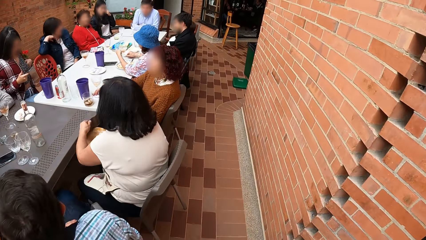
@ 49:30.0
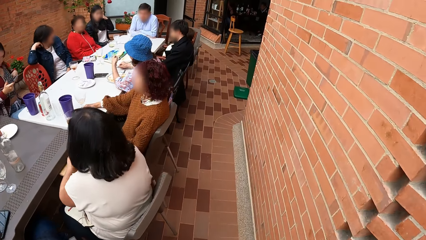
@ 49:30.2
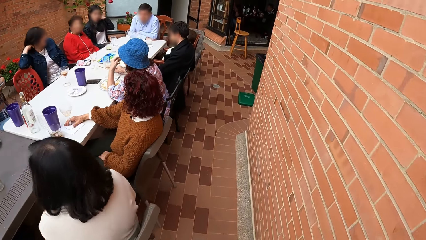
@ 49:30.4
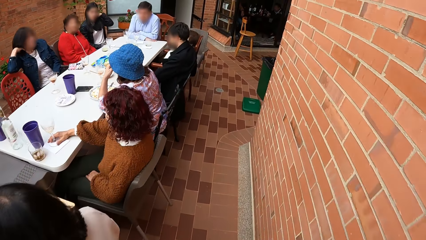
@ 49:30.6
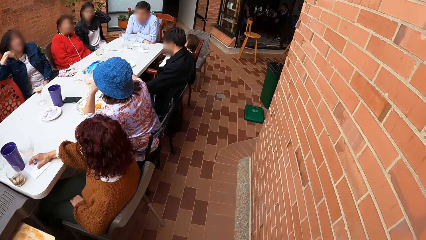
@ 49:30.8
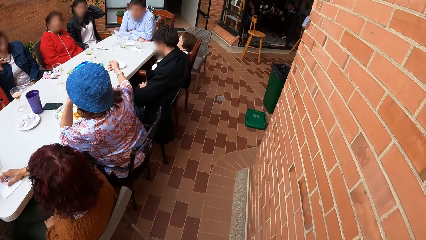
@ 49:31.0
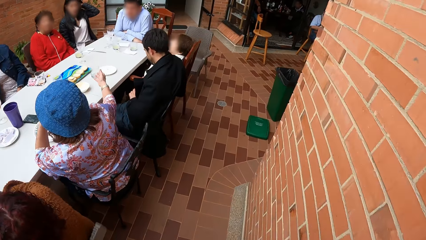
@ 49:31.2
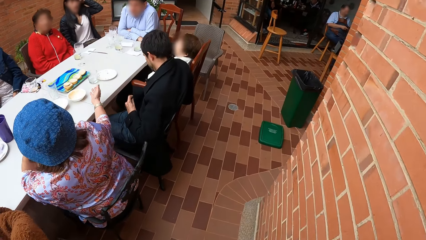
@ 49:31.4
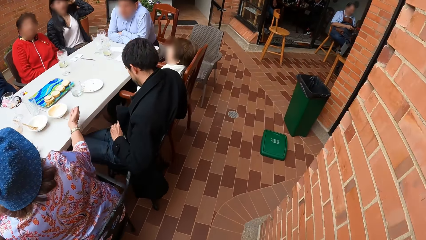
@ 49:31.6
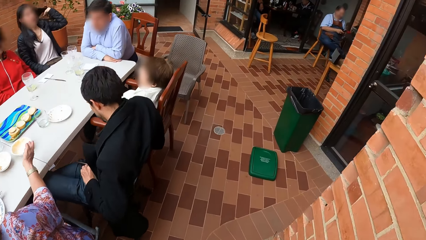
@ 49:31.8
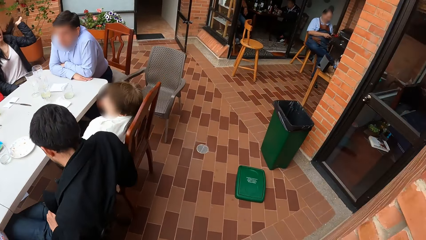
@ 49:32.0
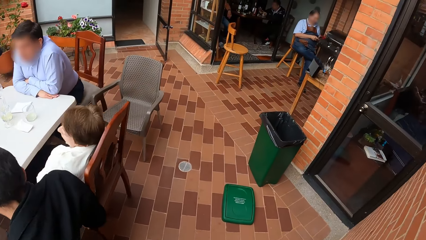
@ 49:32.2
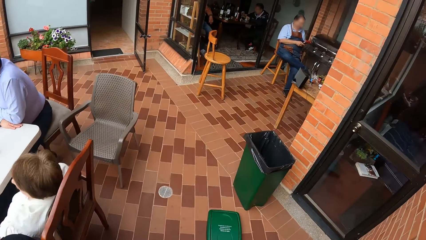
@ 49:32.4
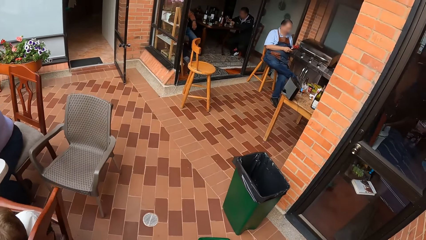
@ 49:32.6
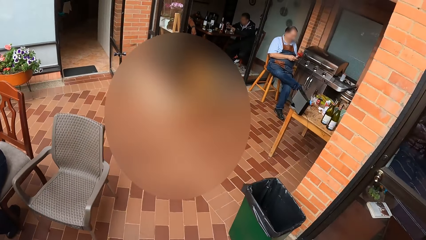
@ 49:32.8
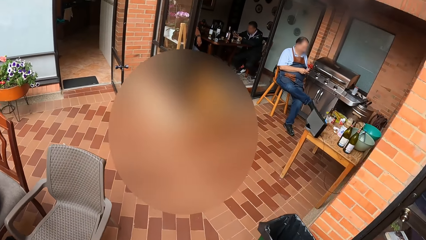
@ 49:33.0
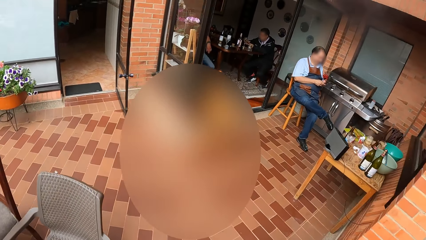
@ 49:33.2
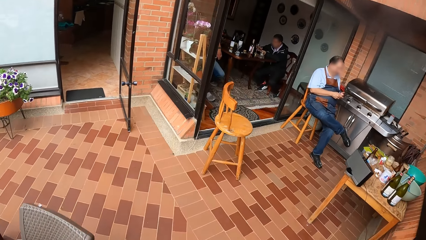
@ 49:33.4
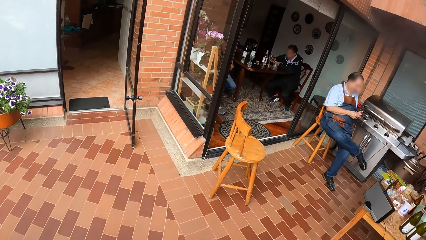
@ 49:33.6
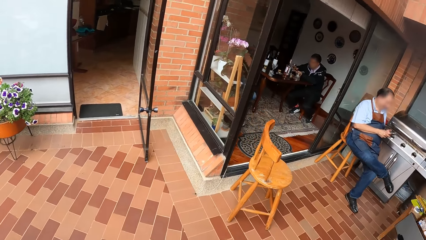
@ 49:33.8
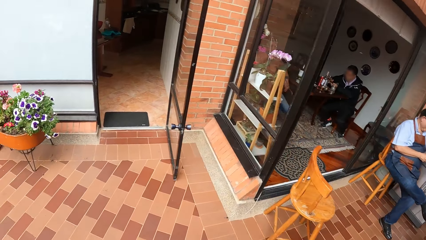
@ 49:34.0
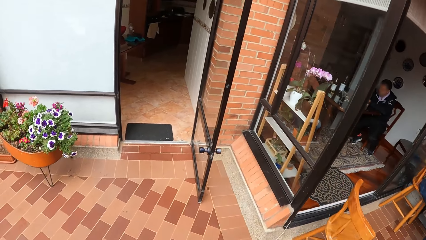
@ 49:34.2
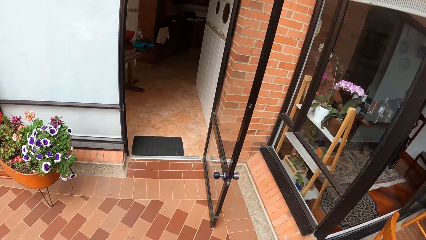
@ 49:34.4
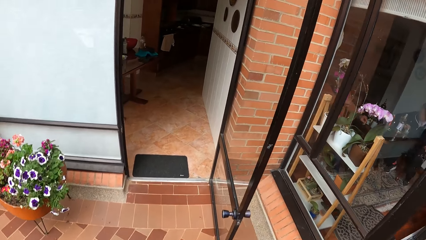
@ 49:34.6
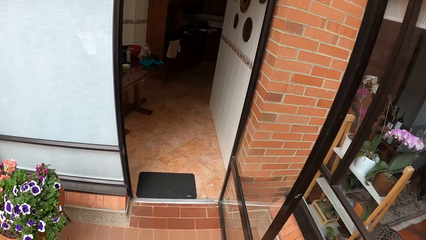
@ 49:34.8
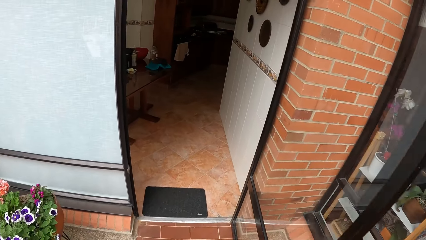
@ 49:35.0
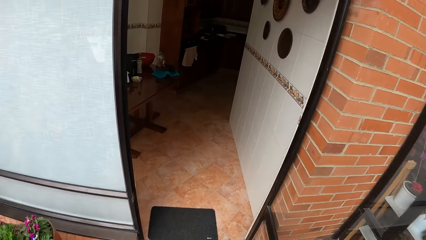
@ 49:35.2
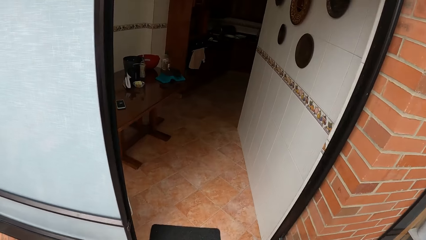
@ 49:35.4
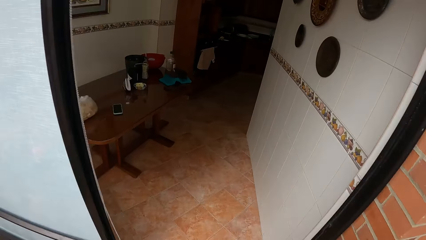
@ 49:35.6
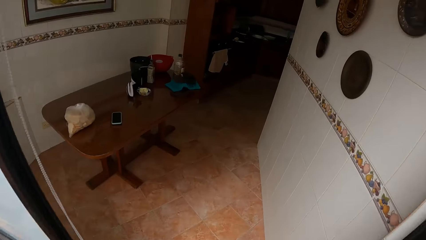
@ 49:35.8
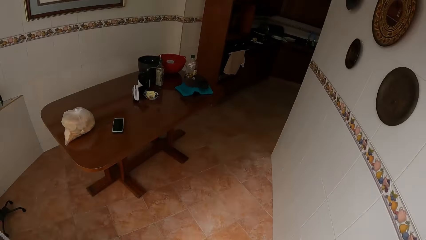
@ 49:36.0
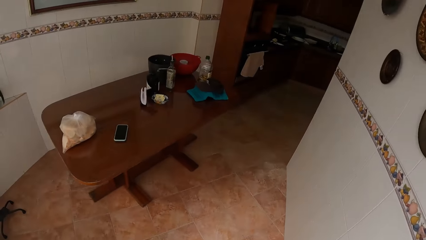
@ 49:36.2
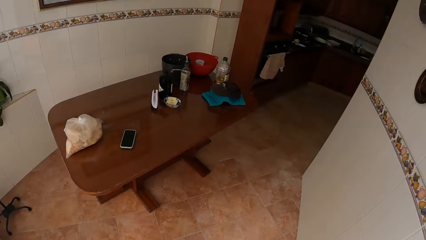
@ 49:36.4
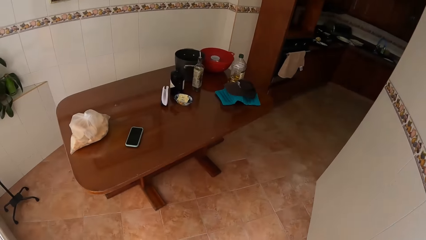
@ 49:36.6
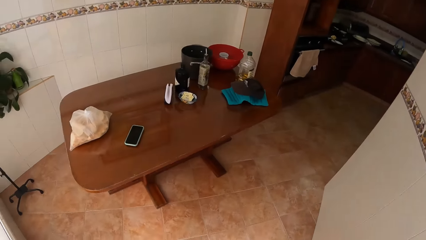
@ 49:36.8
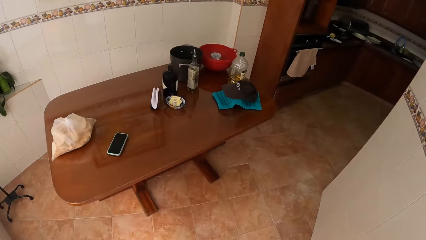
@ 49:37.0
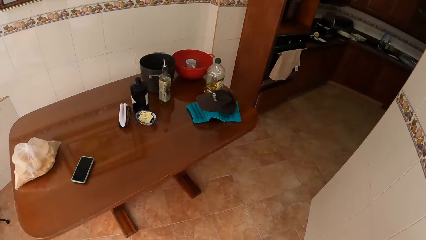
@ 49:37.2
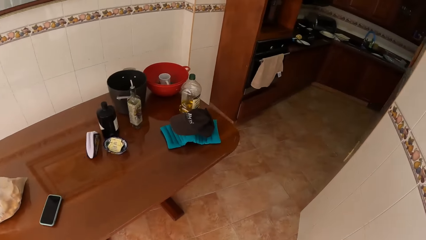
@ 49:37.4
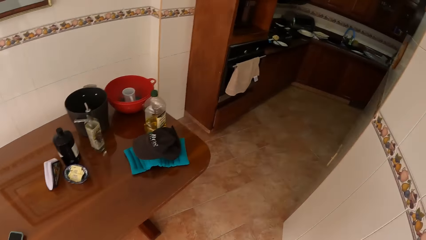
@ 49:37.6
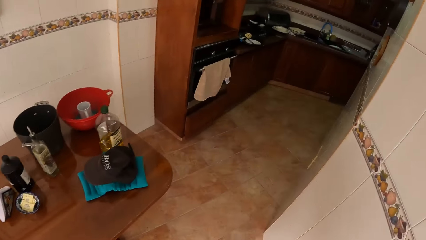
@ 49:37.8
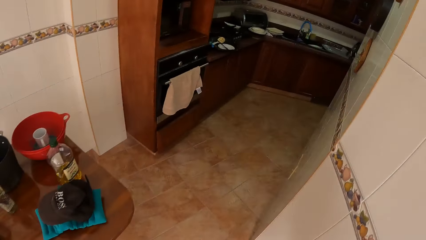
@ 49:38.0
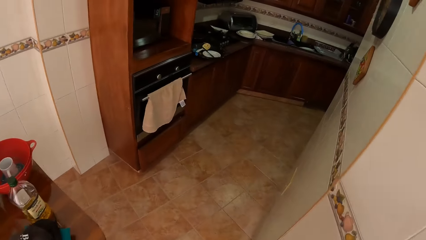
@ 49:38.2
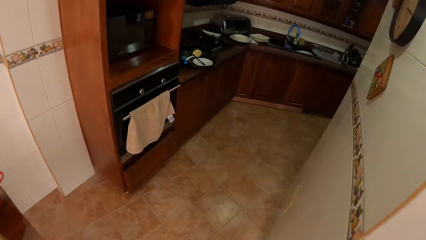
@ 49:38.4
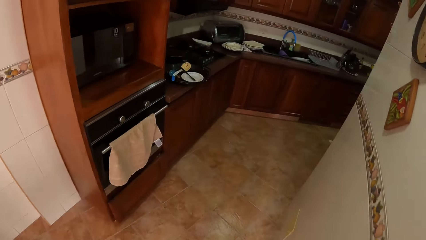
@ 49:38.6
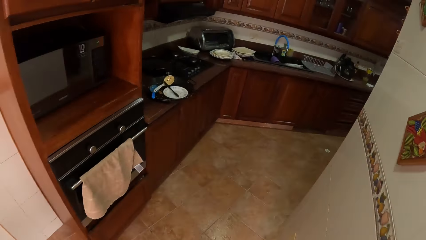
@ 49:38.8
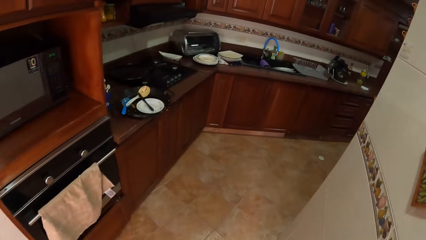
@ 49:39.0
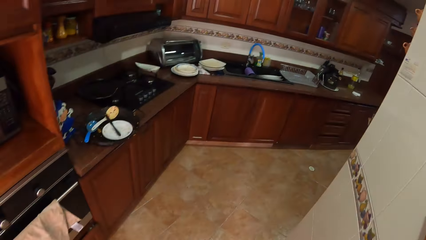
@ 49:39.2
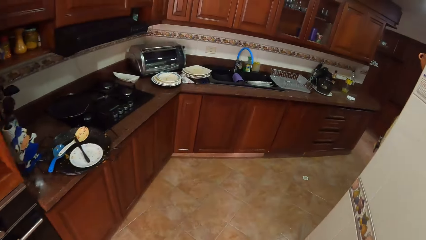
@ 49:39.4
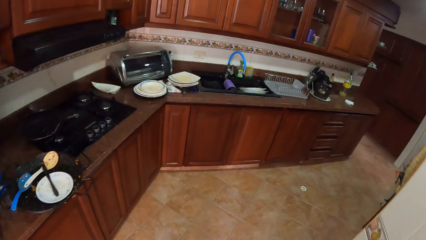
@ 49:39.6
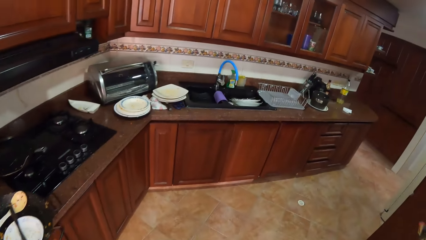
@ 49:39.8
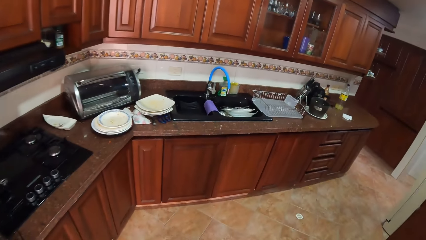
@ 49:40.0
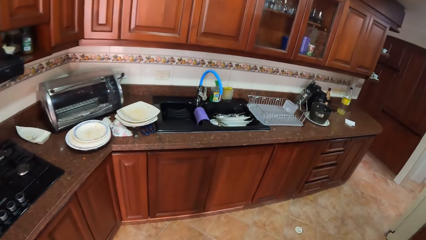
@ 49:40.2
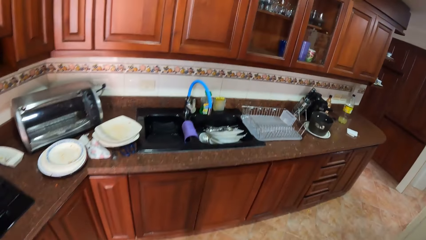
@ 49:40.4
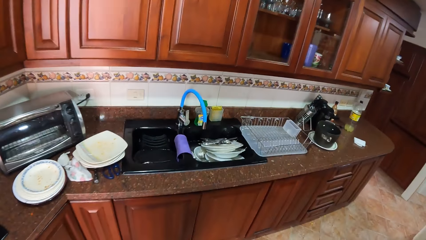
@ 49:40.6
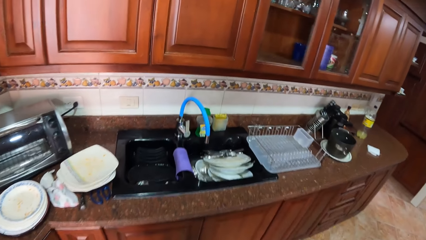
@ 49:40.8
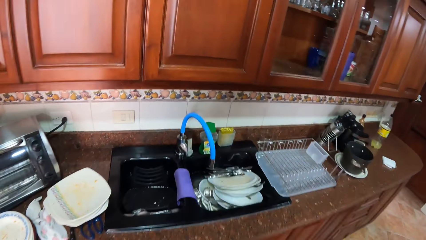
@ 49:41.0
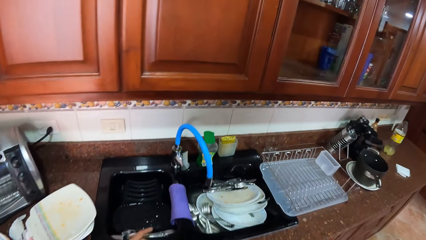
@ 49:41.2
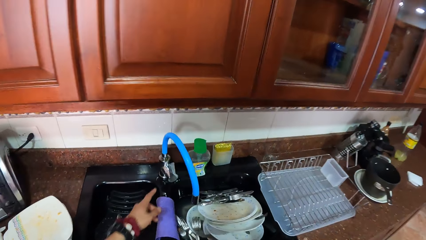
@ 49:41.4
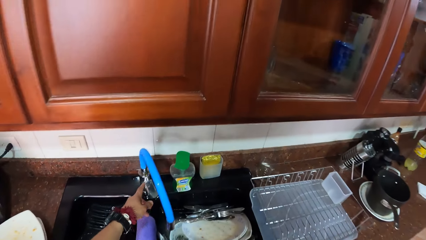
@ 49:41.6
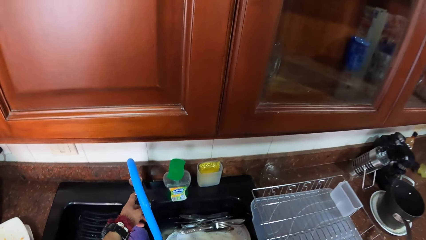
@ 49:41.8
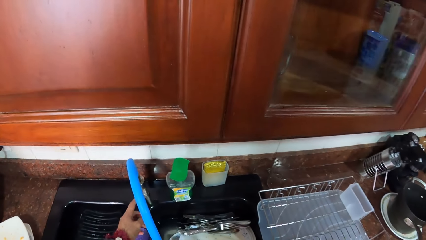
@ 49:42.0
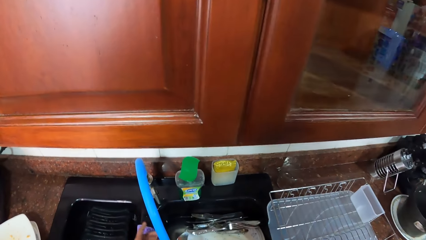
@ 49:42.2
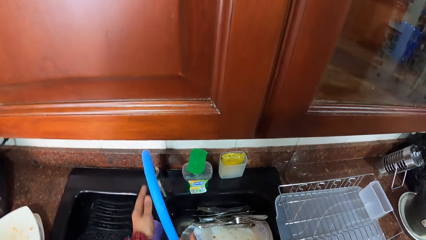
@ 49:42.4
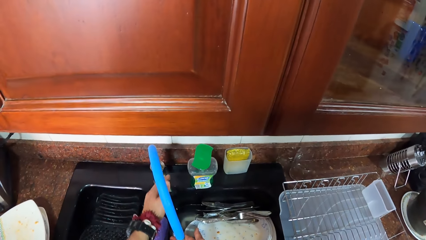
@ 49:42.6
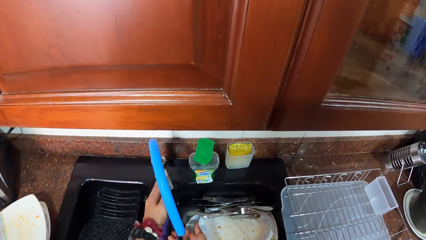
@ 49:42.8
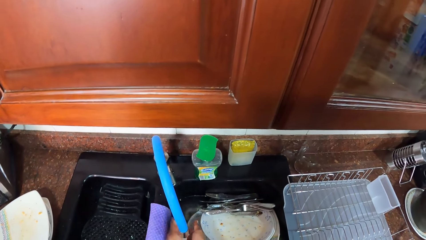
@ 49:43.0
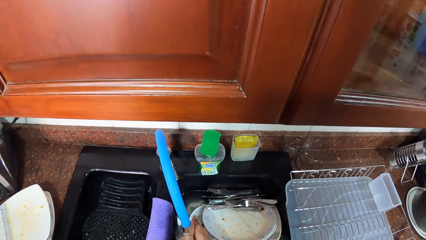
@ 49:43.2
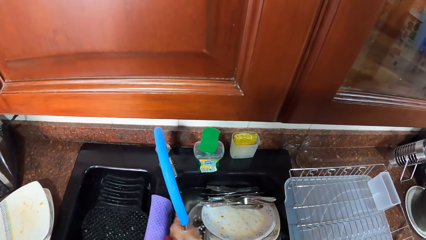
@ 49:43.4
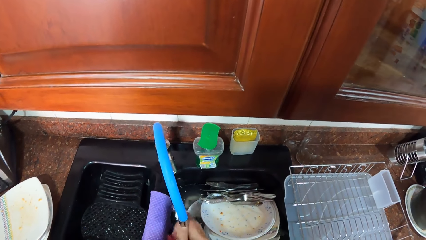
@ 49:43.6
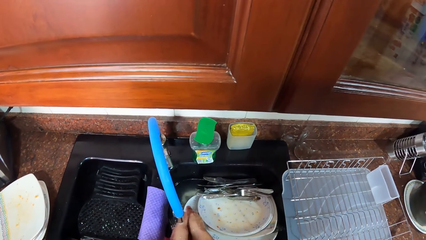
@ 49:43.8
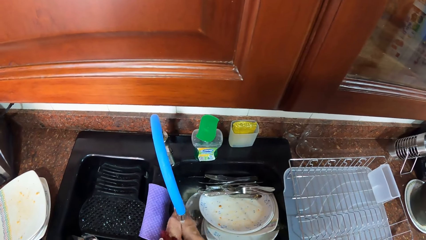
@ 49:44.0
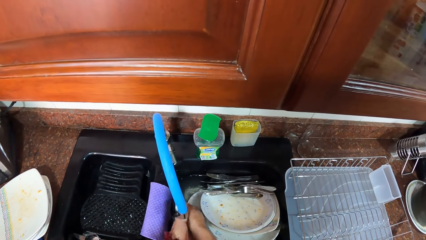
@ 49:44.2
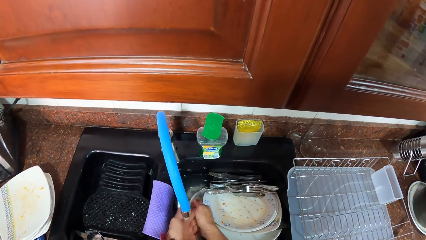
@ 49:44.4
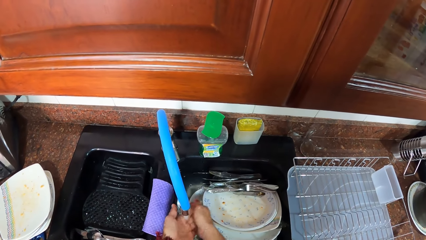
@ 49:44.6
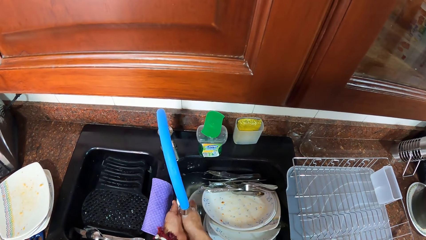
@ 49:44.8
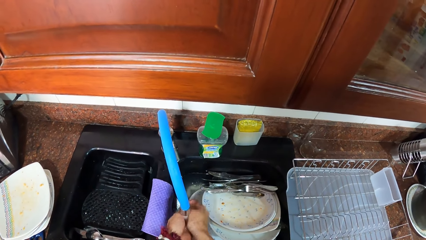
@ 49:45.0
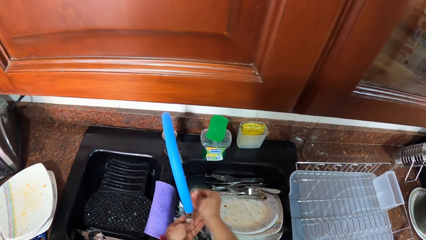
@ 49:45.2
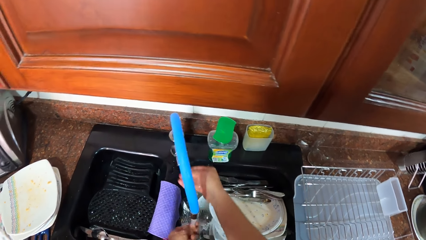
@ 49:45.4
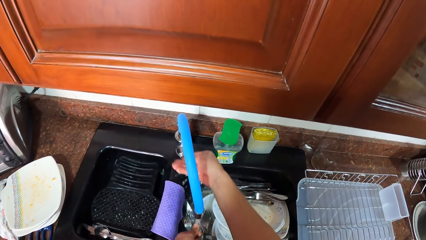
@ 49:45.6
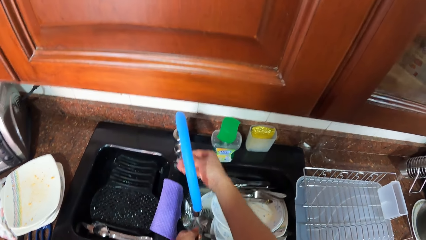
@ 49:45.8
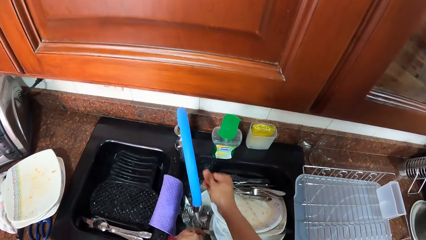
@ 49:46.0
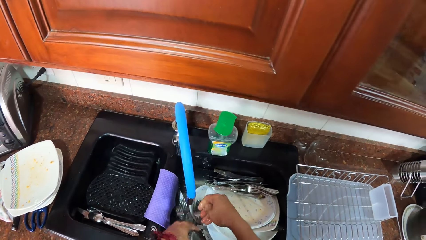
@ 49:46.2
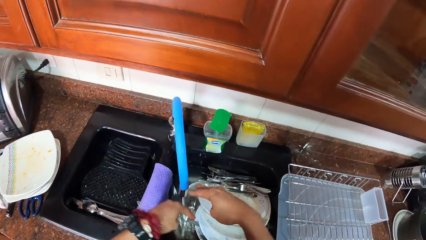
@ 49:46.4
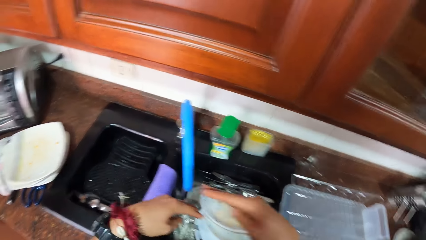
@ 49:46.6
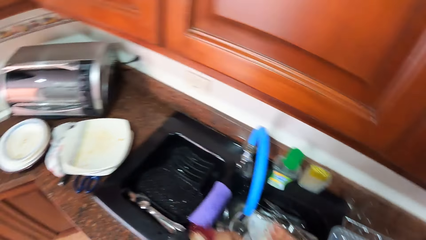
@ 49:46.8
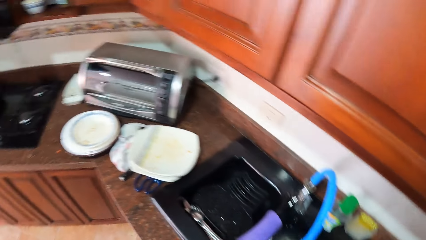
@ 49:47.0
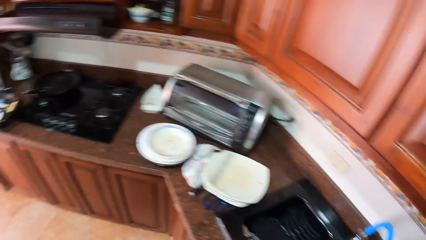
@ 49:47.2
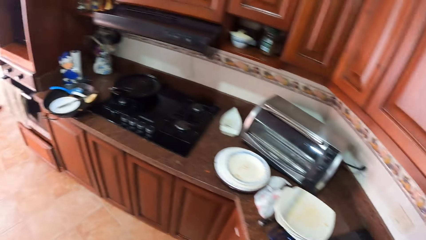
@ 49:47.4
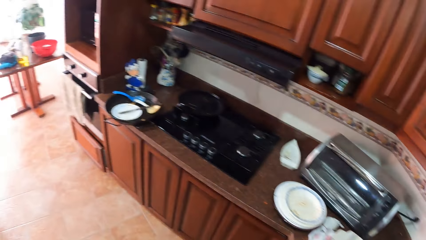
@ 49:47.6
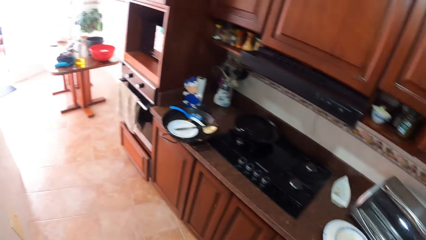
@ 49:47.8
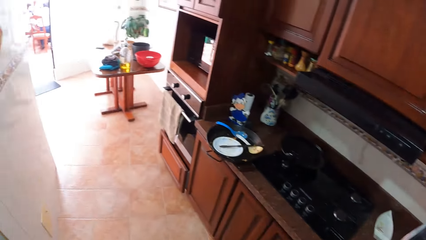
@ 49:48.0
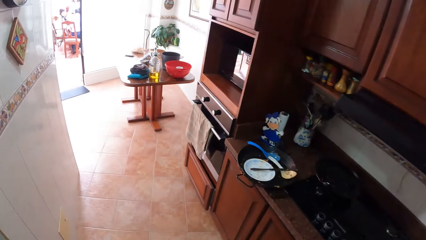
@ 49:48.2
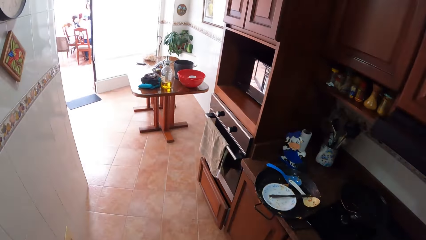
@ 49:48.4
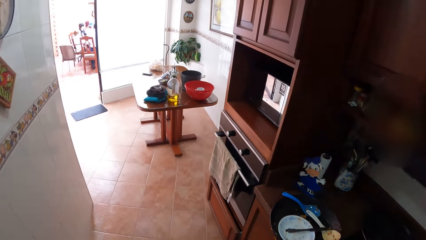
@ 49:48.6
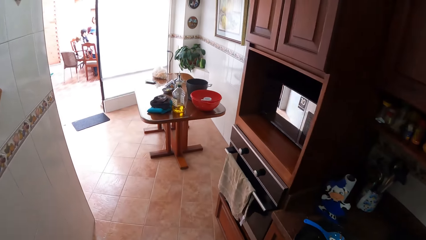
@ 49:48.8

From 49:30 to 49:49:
The camera wearer walks into the kitchen. He turns on the tap with his left hand. He washes his hands with water from the tap. He turns off the kitchen tap with his right hand. He shakes hands in the sink.
